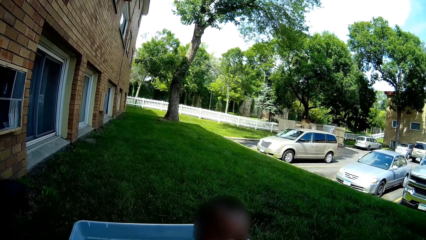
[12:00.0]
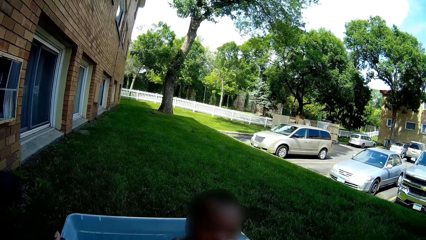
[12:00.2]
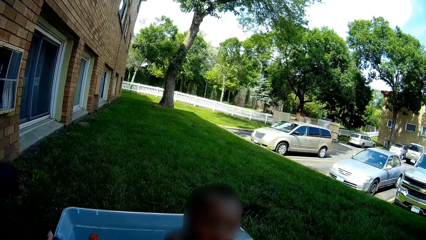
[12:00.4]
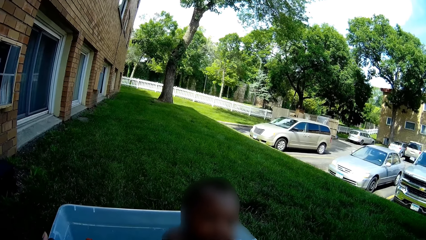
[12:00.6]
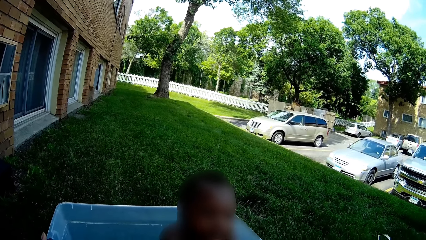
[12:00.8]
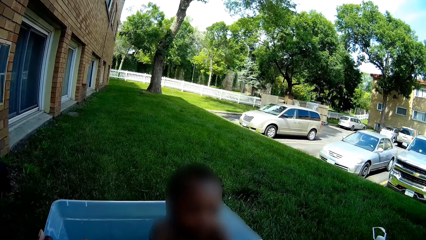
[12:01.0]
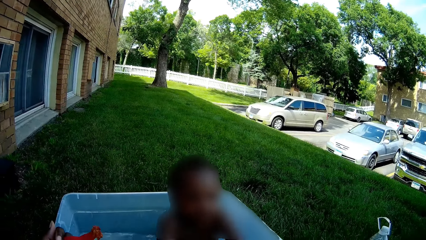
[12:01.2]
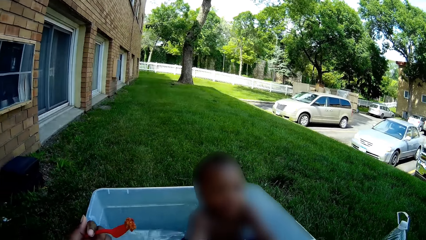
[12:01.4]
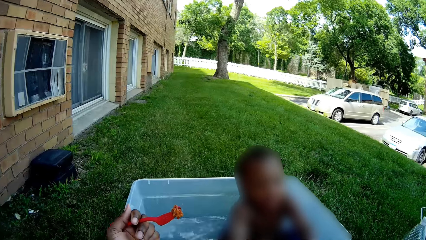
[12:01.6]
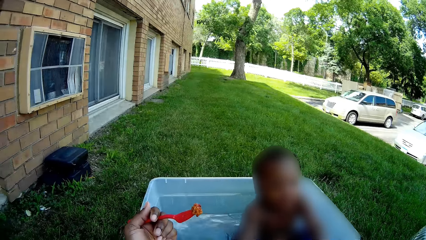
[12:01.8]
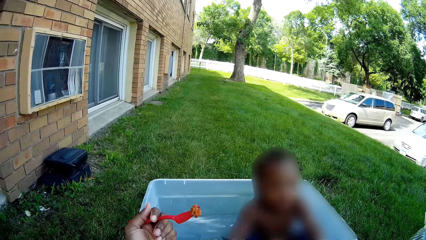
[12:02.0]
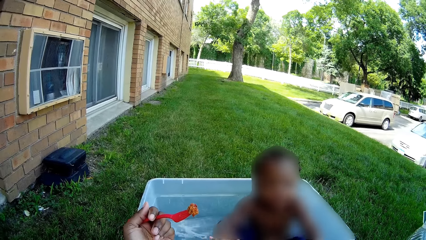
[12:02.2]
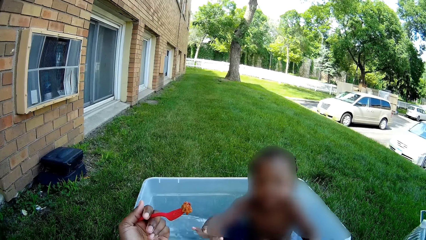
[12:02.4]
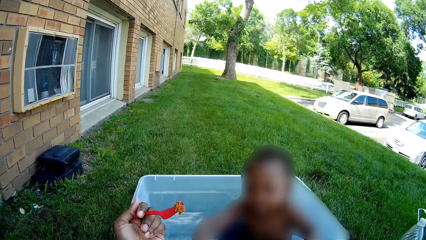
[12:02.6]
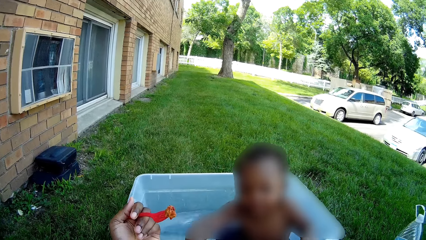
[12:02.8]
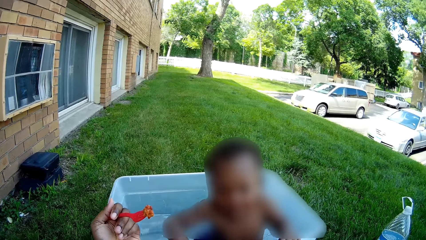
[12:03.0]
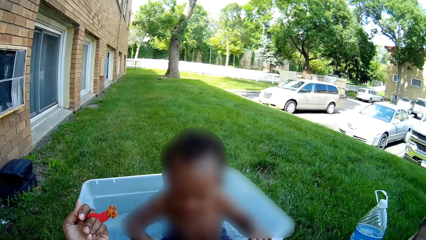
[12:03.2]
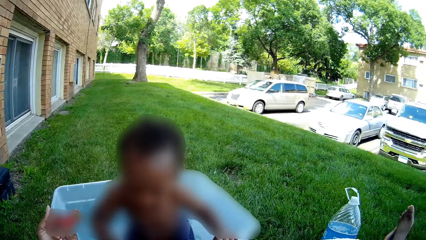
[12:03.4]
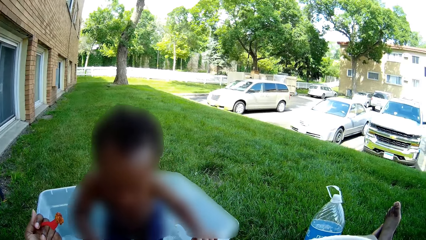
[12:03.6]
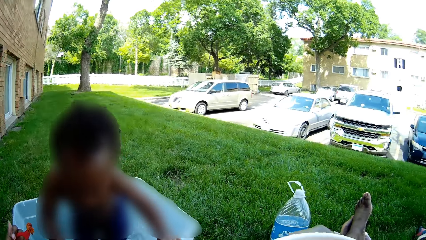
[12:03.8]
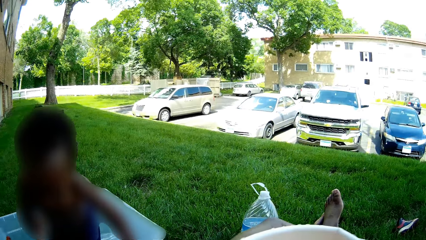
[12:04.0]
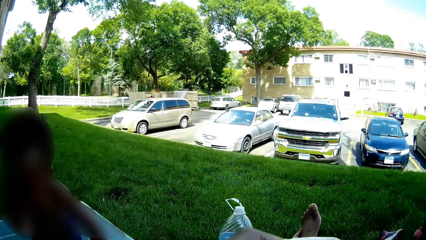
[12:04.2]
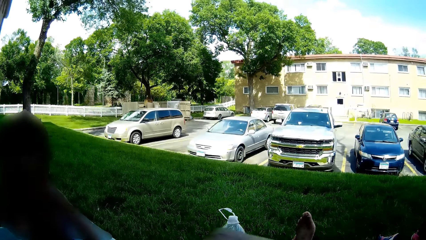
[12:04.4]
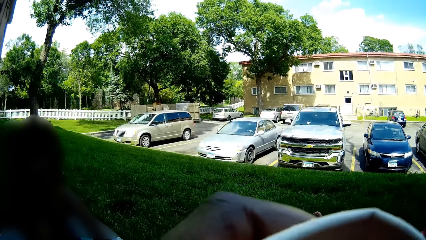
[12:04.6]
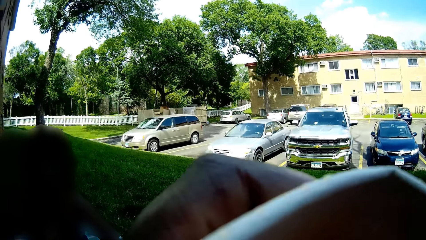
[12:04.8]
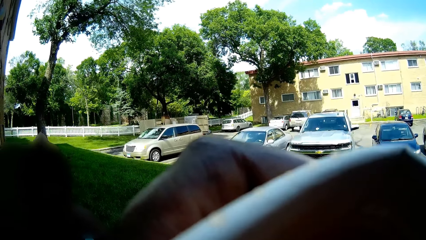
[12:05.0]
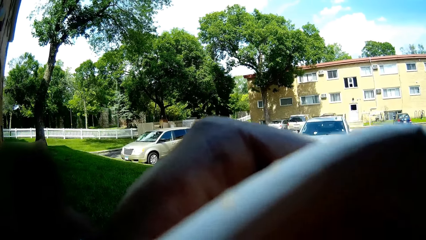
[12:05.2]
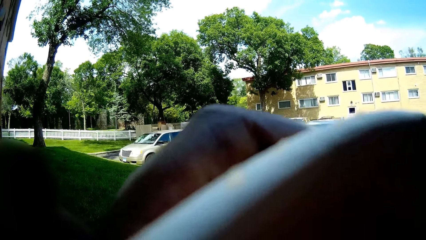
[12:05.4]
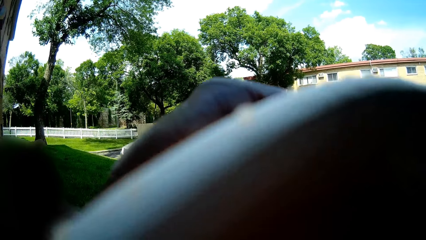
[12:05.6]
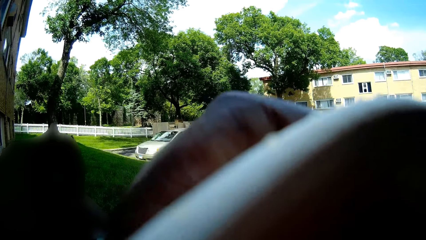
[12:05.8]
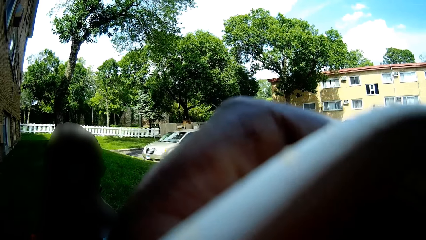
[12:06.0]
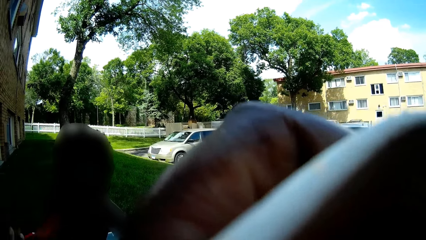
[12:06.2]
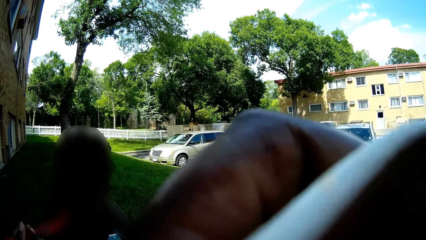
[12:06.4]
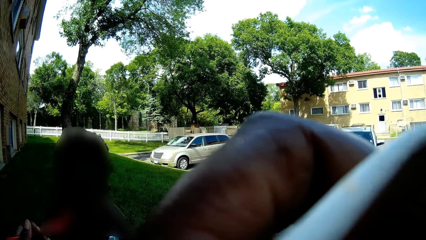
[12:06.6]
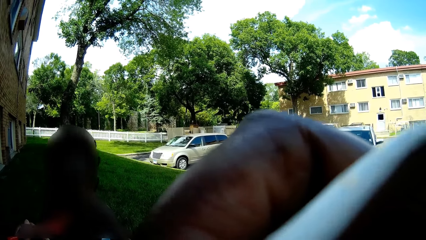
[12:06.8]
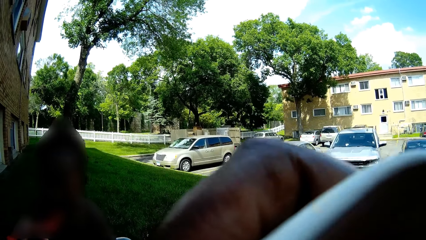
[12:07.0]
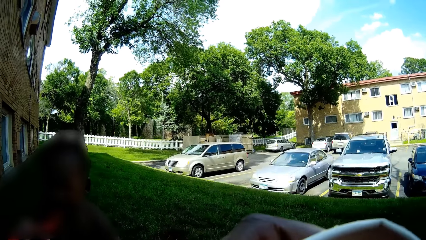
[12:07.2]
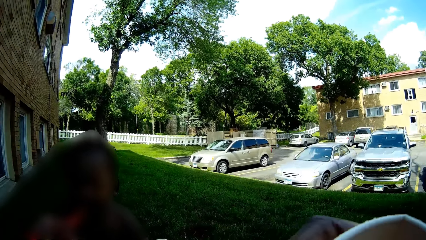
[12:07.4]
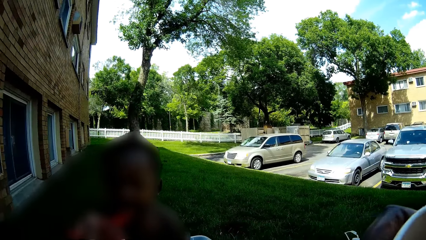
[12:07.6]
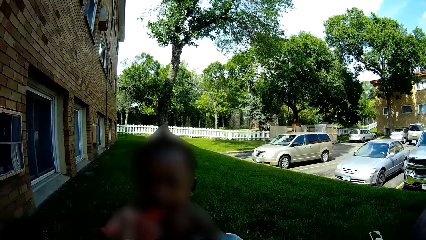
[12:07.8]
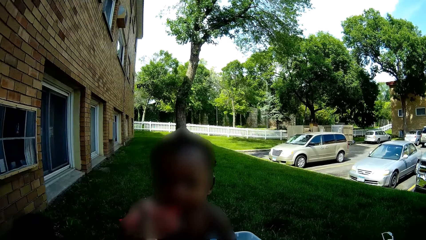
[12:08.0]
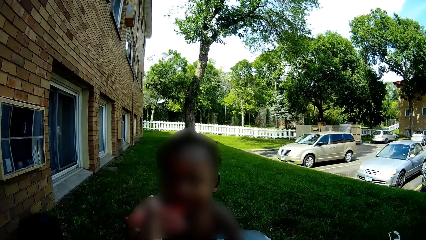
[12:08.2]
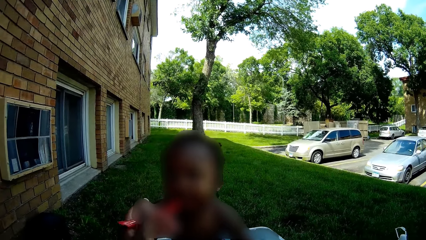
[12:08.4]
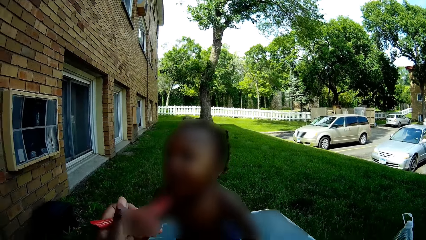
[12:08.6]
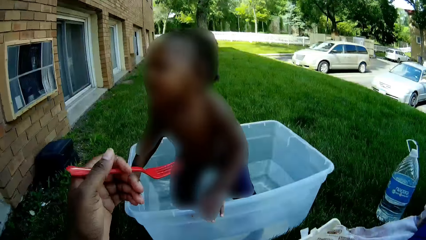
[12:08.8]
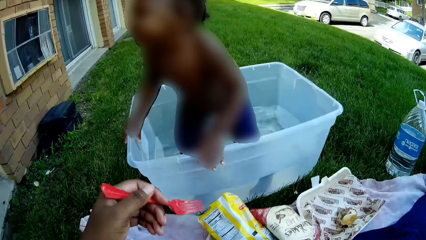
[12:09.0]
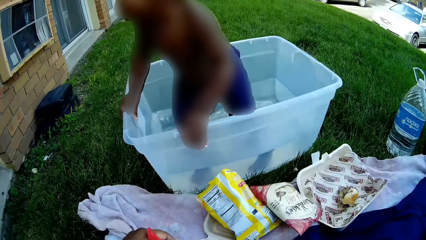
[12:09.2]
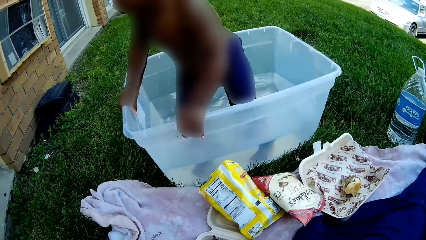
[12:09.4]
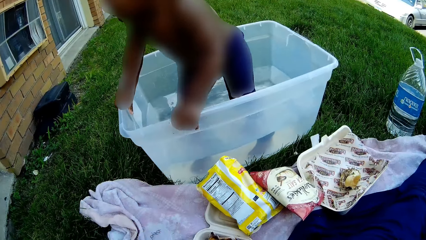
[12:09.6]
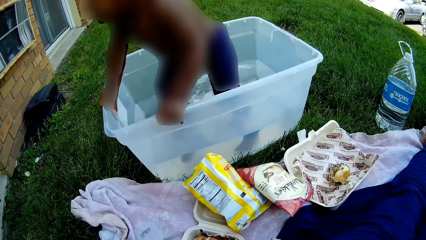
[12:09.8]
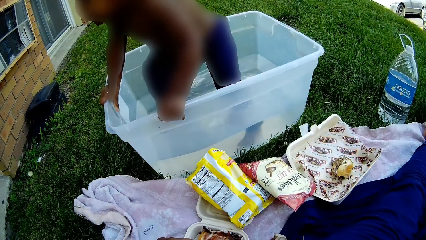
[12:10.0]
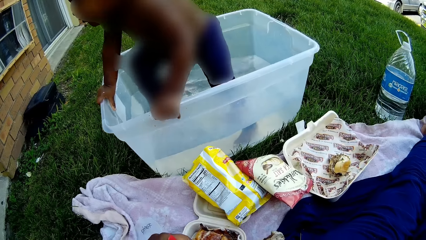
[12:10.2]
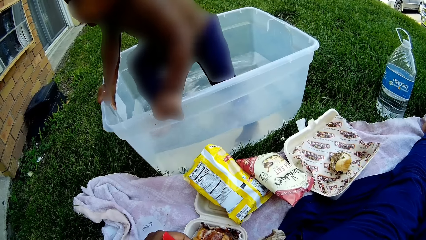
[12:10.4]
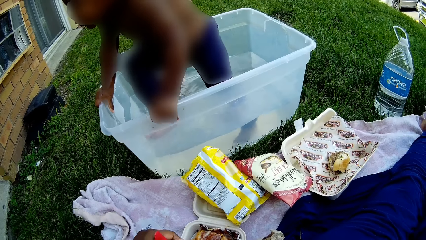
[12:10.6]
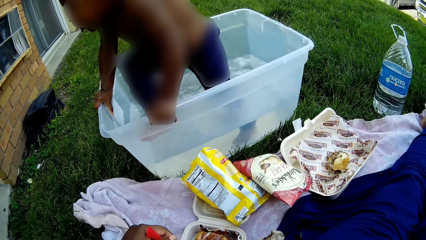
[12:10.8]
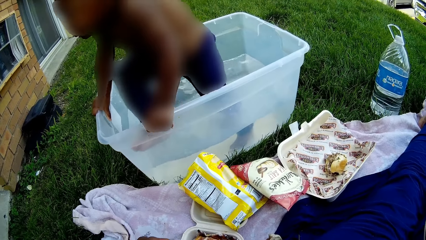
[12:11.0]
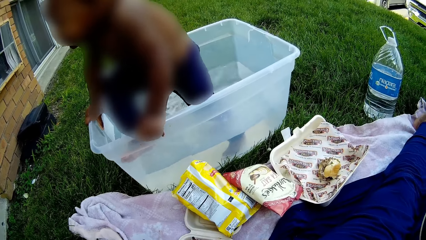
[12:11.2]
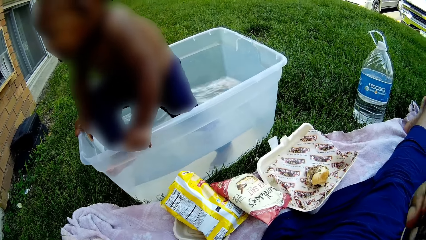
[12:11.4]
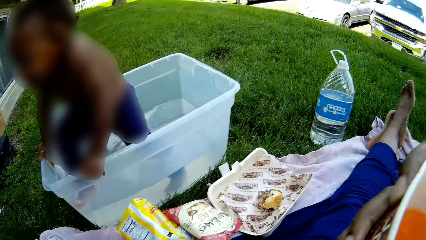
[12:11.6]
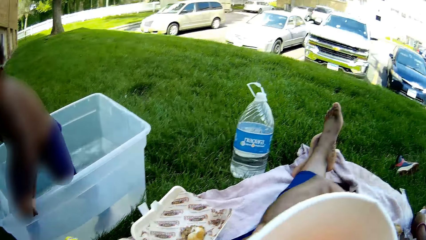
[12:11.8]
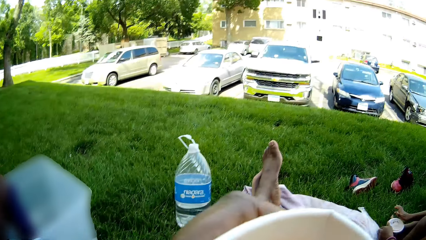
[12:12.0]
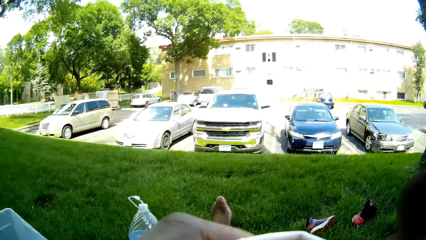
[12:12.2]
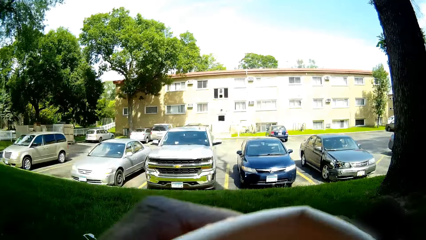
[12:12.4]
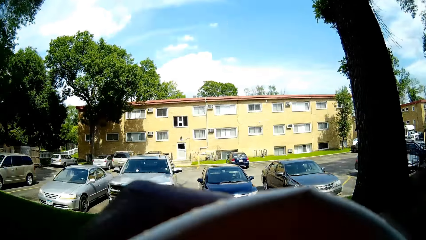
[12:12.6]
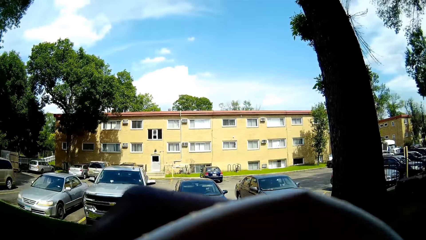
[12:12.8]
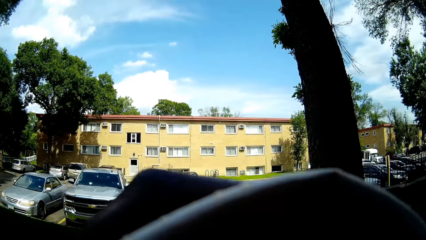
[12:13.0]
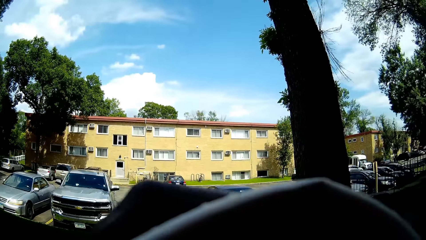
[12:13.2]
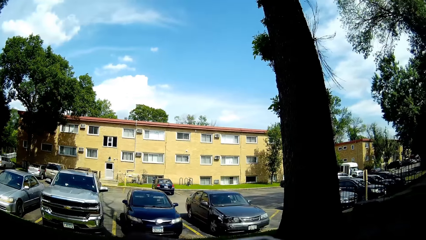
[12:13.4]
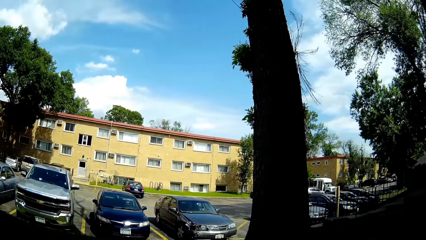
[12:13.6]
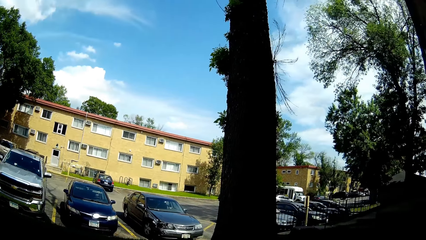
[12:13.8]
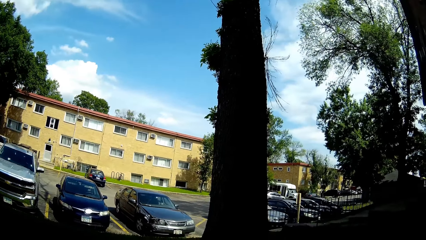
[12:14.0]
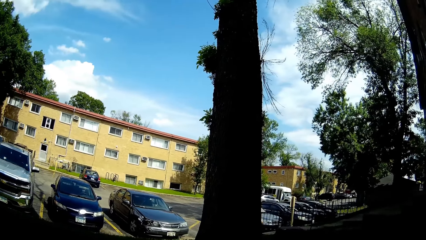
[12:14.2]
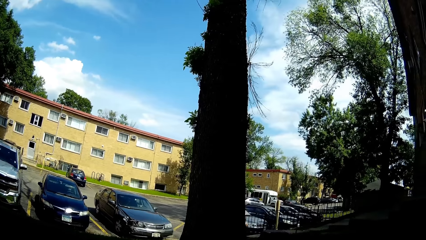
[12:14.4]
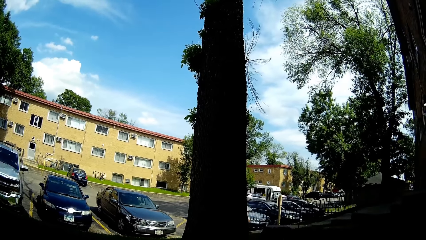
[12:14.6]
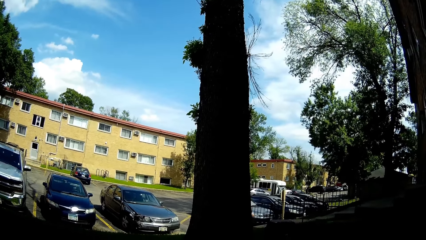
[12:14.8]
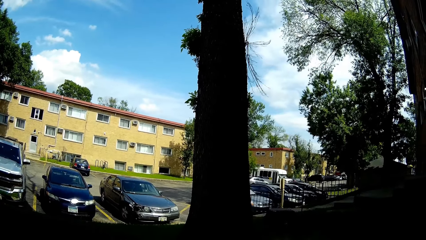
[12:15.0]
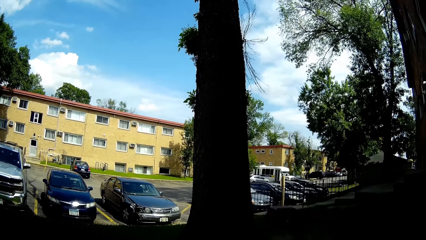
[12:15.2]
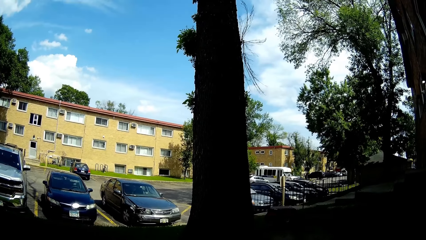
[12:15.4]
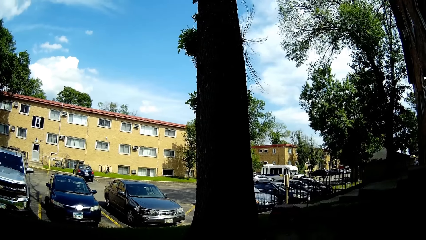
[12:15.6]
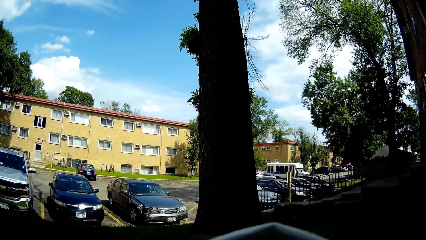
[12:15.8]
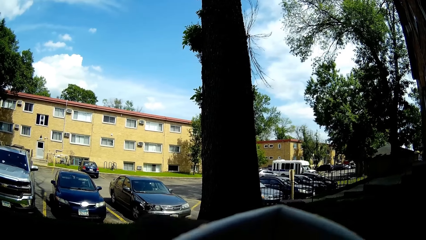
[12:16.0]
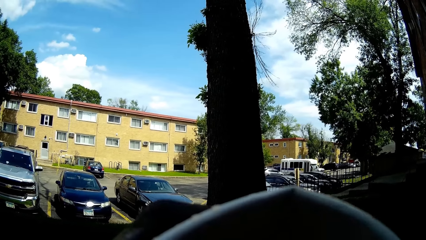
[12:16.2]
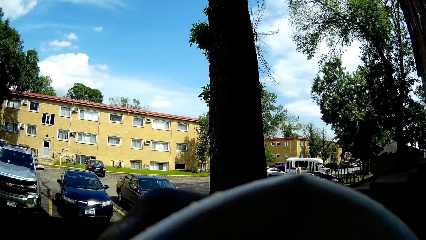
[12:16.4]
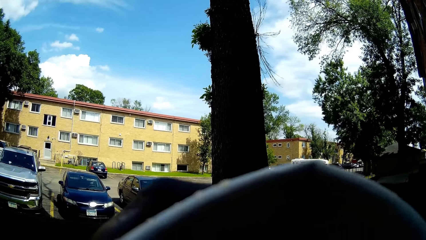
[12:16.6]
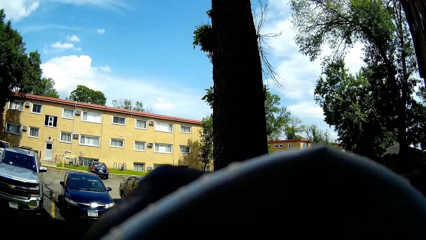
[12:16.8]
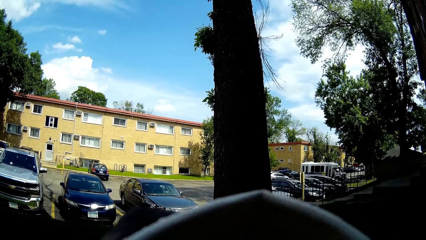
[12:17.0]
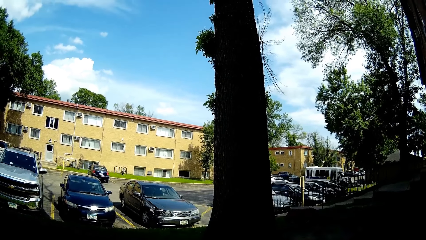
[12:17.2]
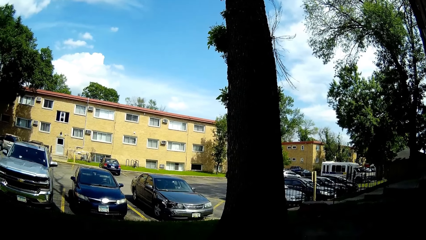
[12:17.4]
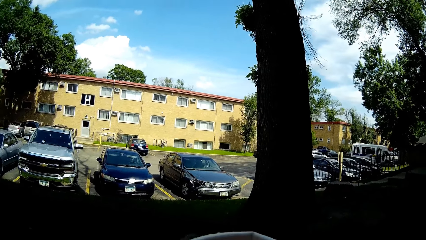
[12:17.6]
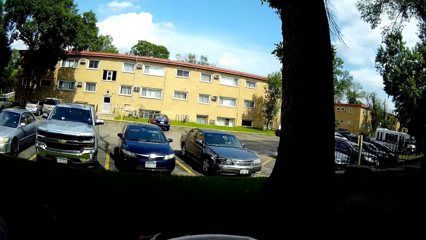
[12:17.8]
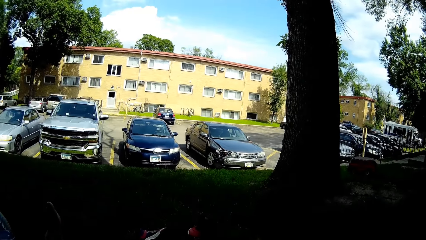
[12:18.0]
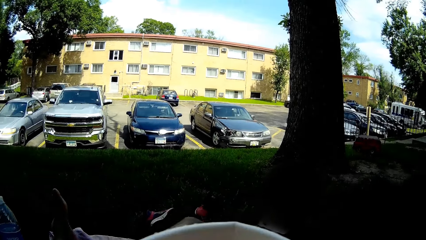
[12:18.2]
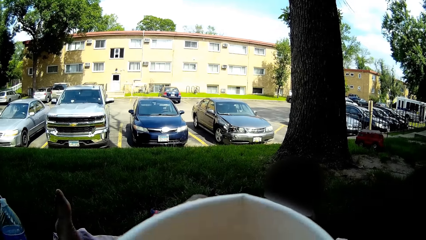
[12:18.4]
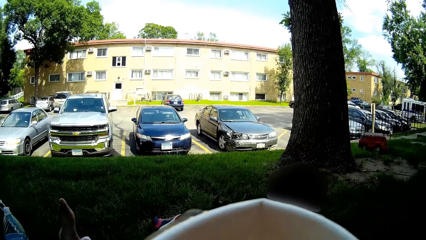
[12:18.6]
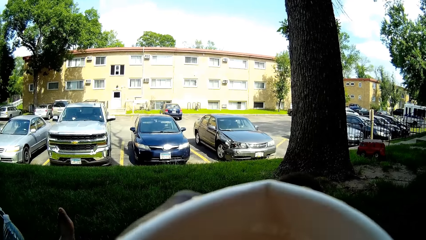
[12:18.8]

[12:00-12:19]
The camera wearer holds the fork with food in her left hand. A boy talks to the camera wearer. The camera wearer takes the drink in the cup with her right hand. She drinks juice. She feeds the boy with the fork in her left hand. She takes food from the food pack on the picnic cloth with the fork in her left hand. She takes the drink in the cup with her right hand. She drinks the juice. She looks around the open field. She drinks the juice.
